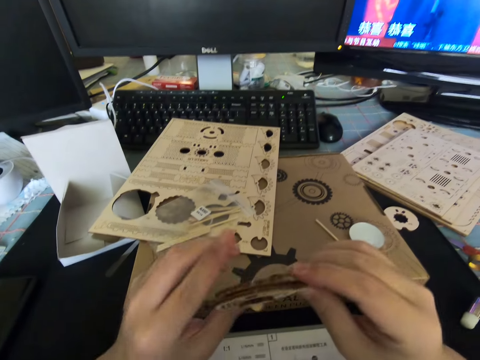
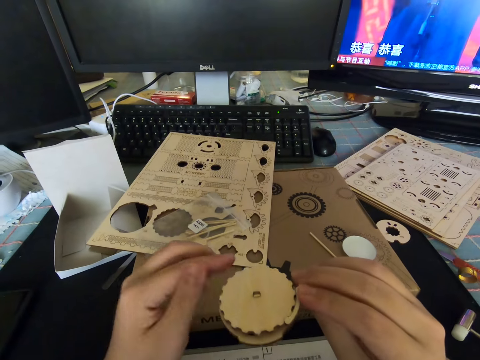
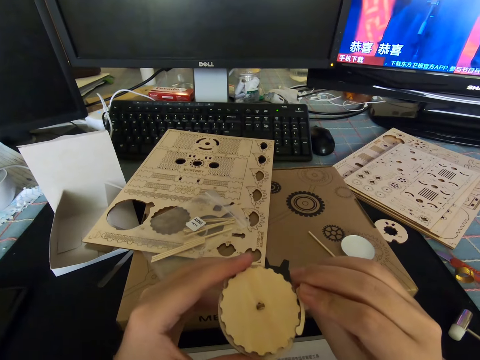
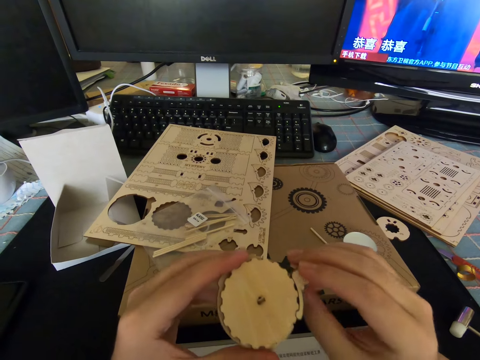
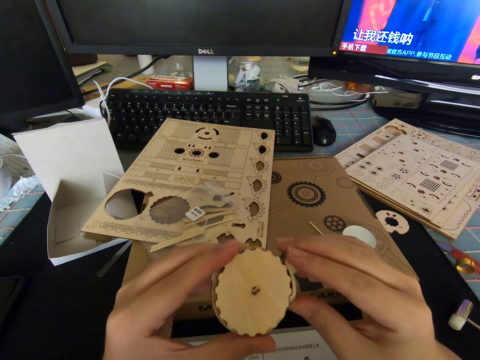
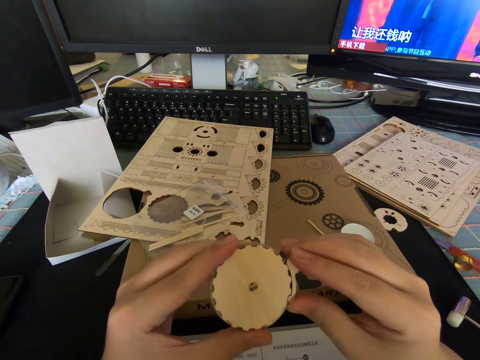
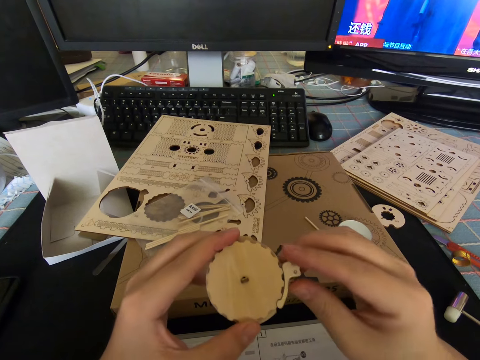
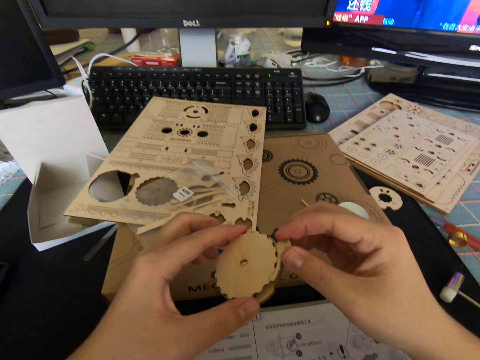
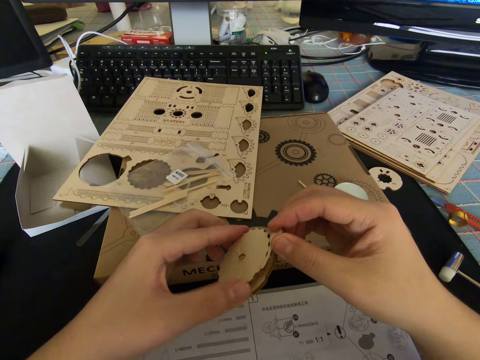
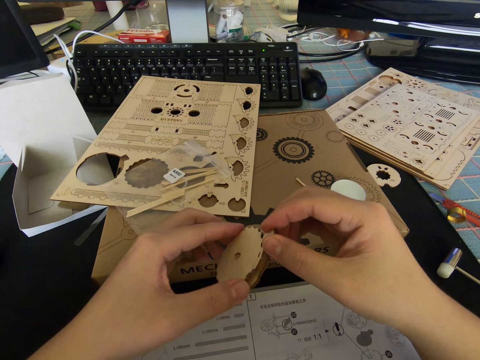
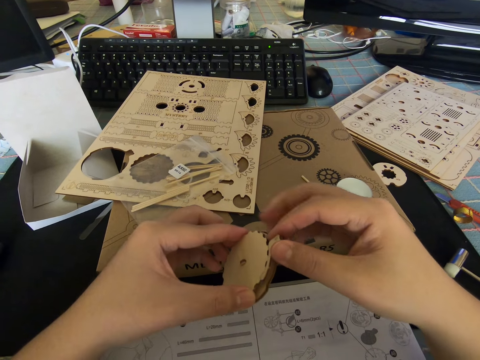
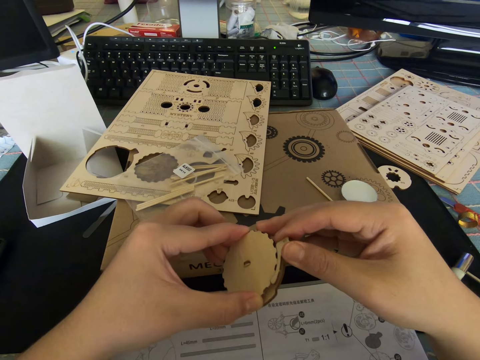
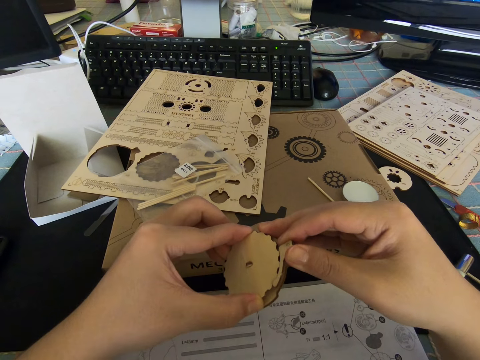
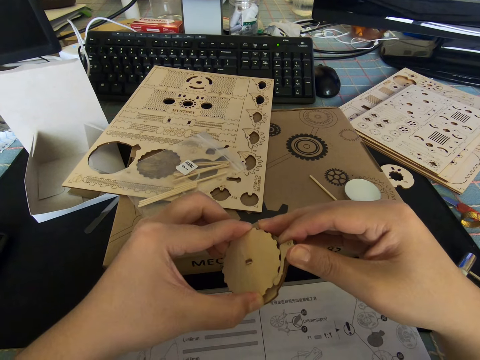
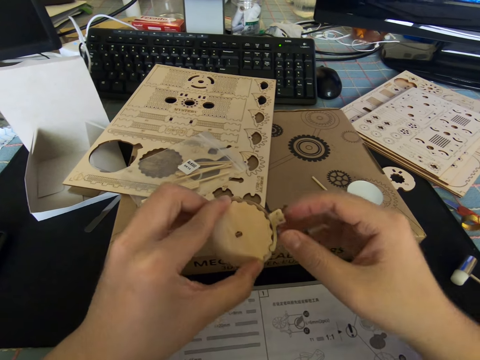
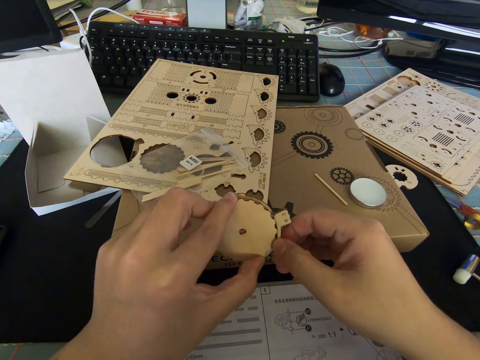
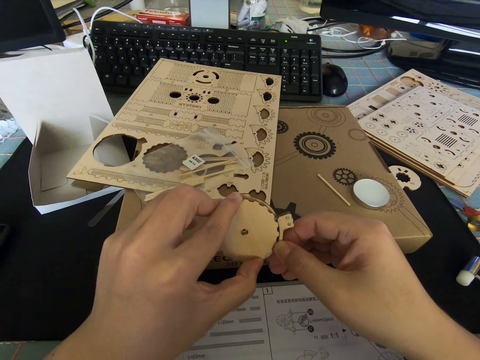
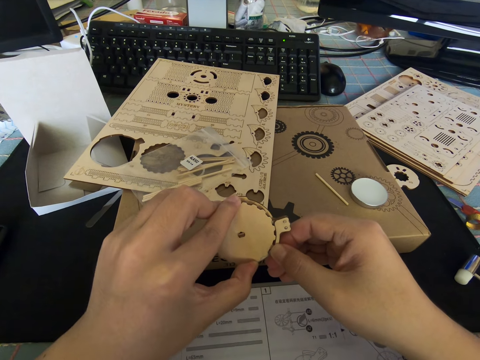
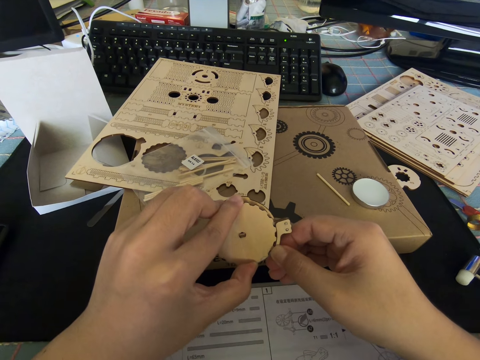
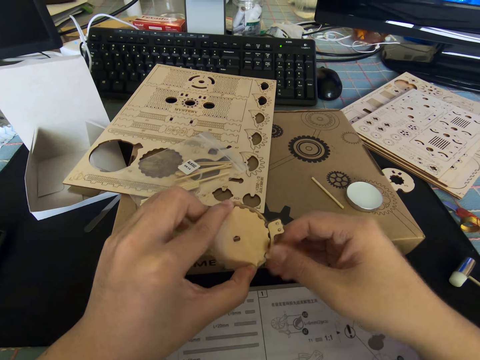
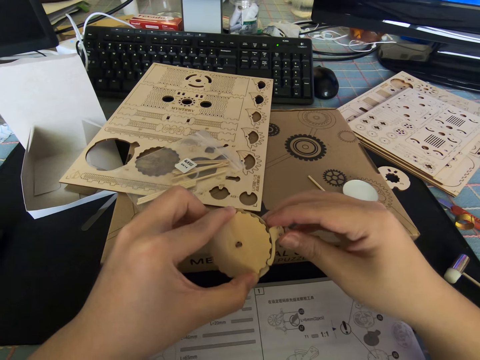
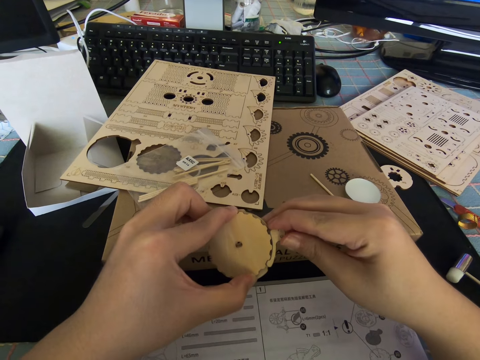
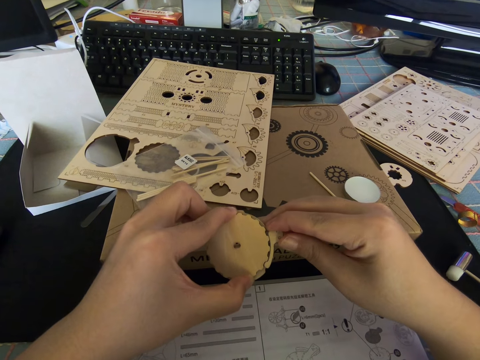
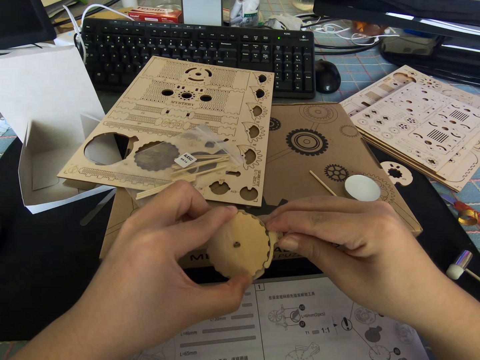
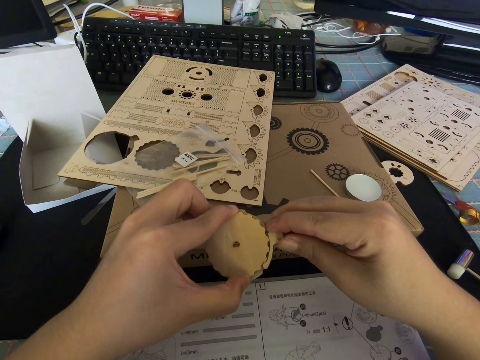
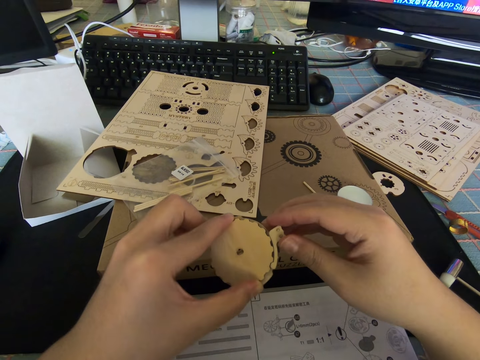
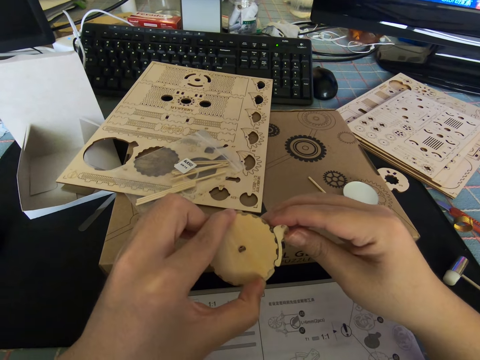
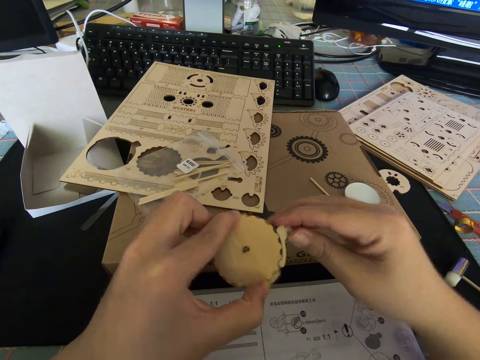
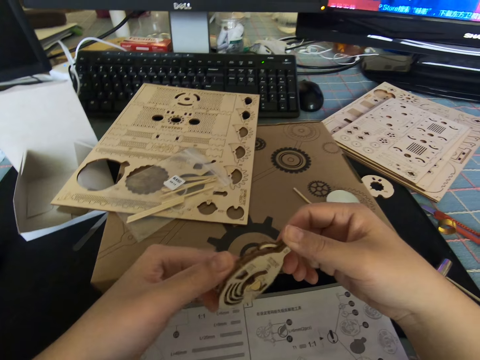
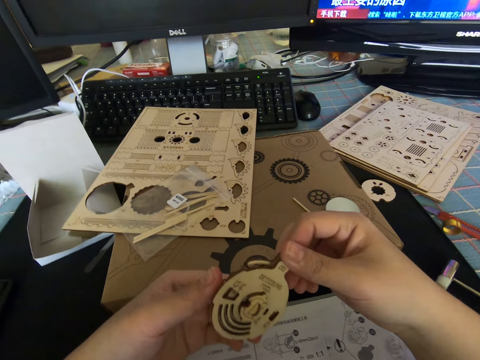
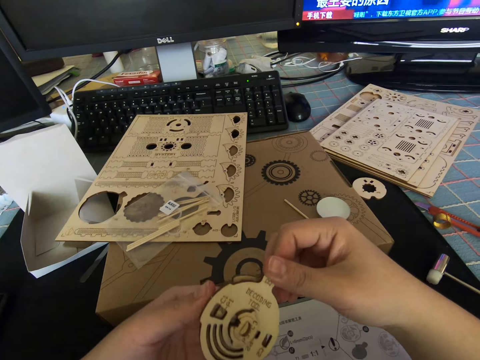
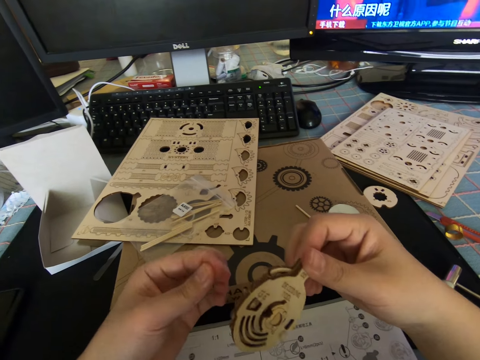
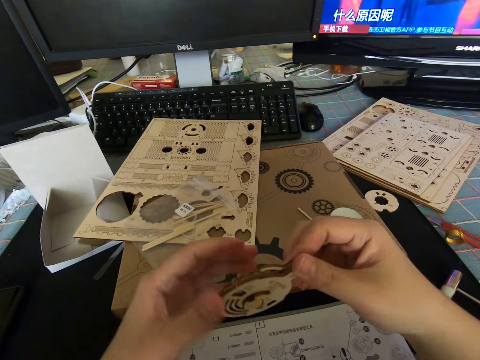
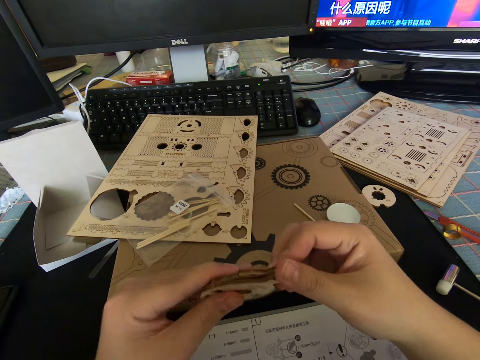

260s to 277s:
The camera wearer turns the cutout. He stares at the cutout. He pulls on a part of the cutout. He turns the cutout. He stares at the cutout. He lets go of the cutout. He rubs his fingers together. He holds the cutout with both his hands.

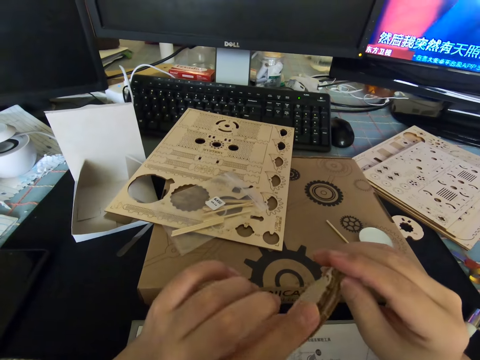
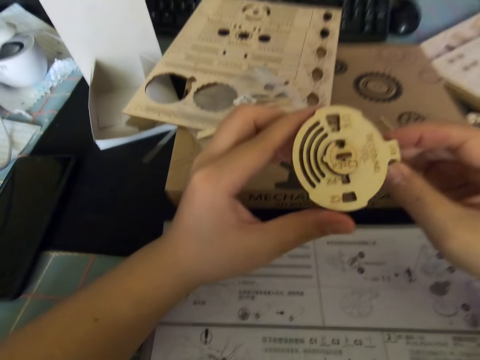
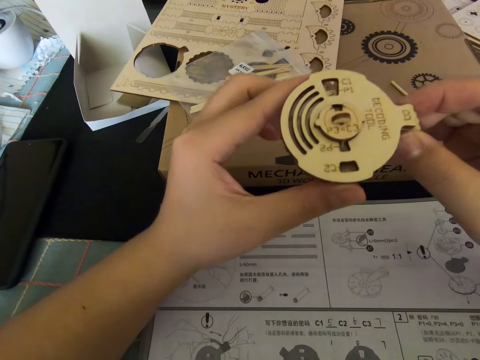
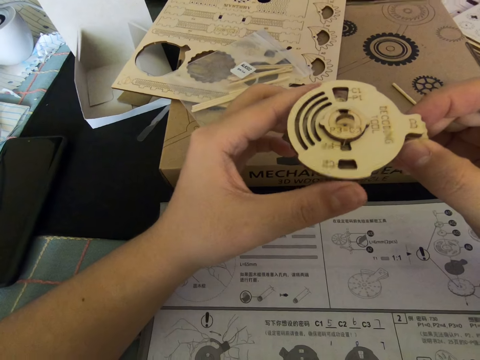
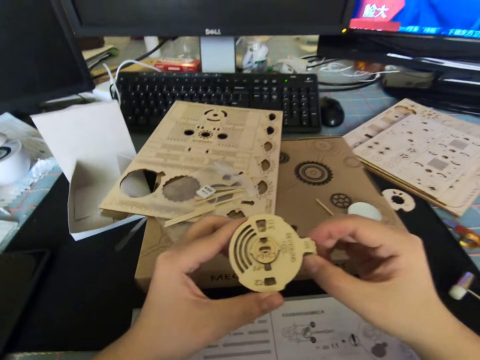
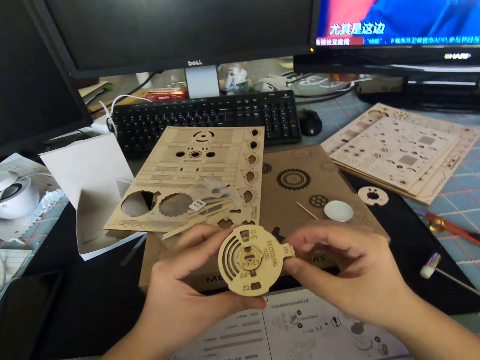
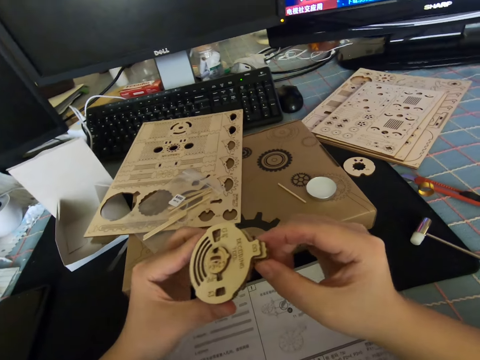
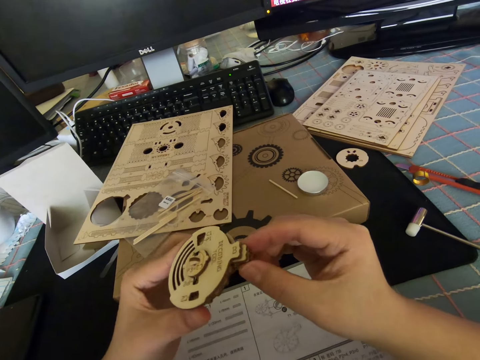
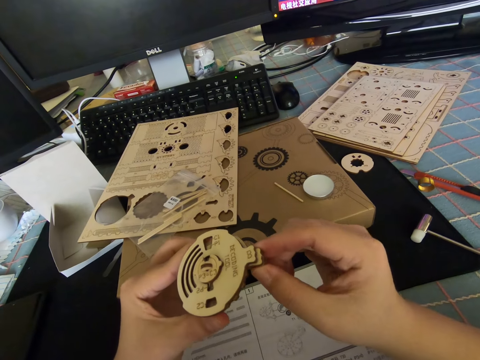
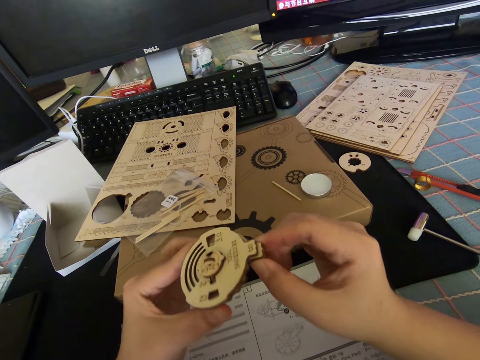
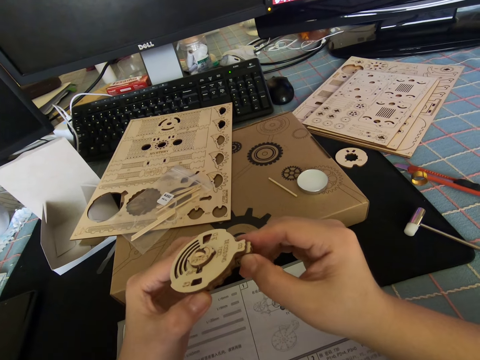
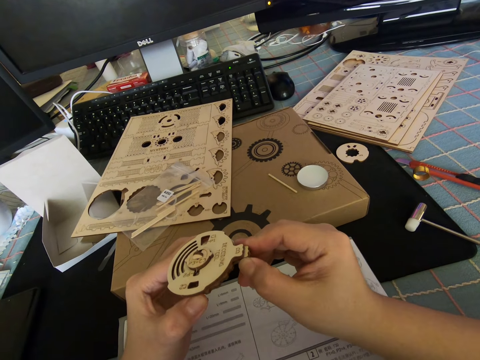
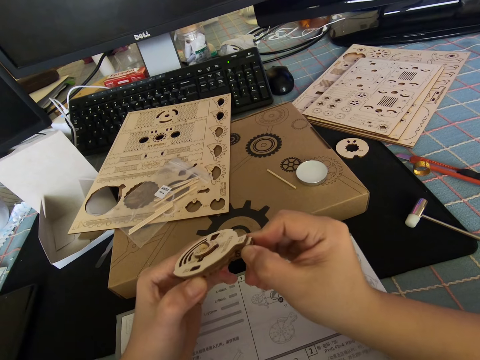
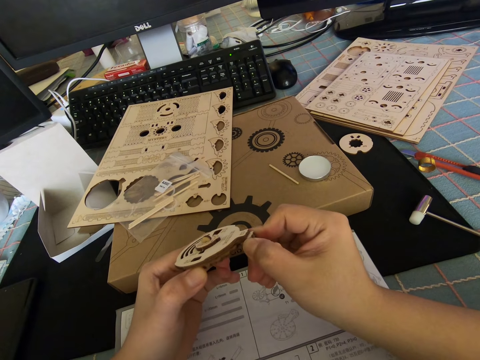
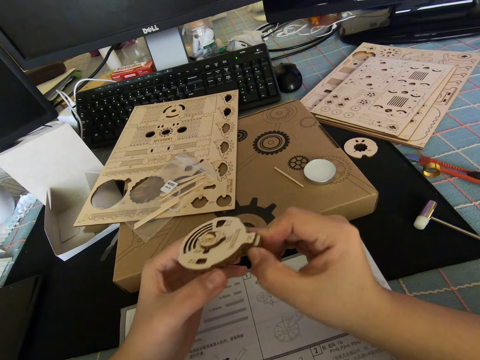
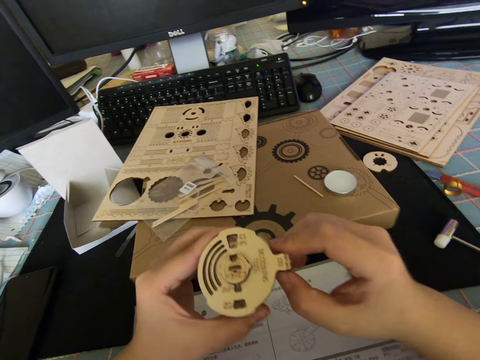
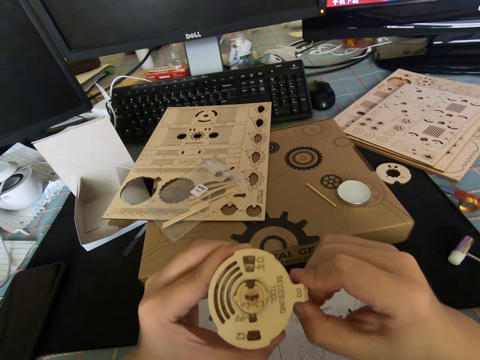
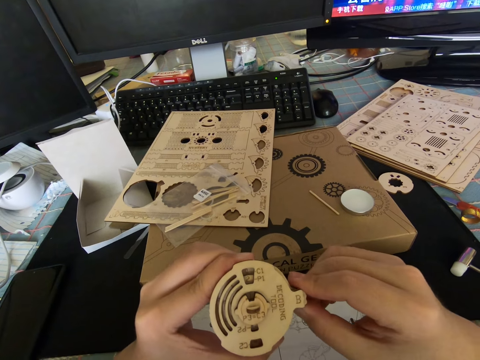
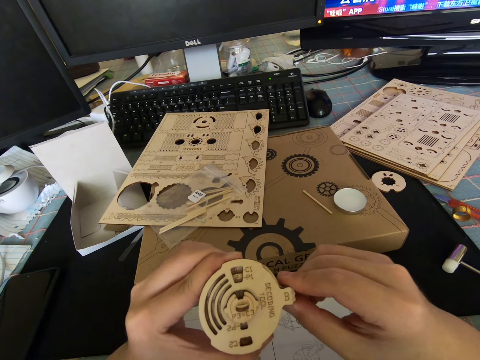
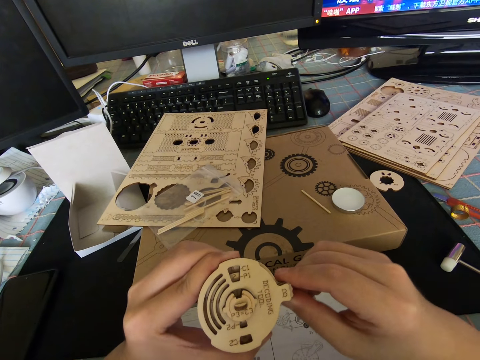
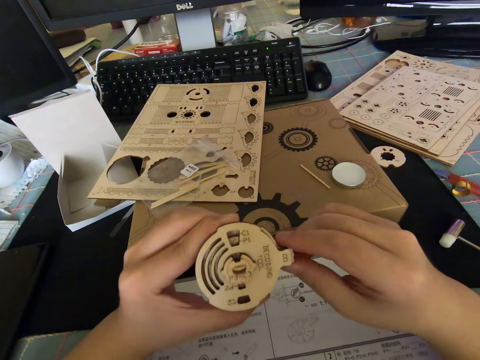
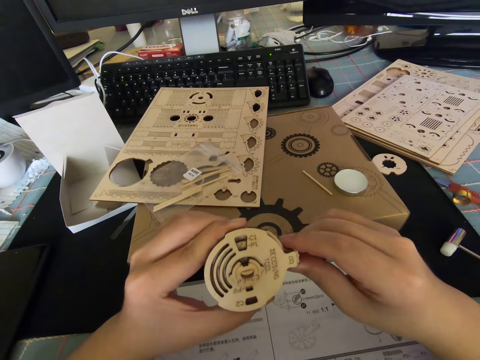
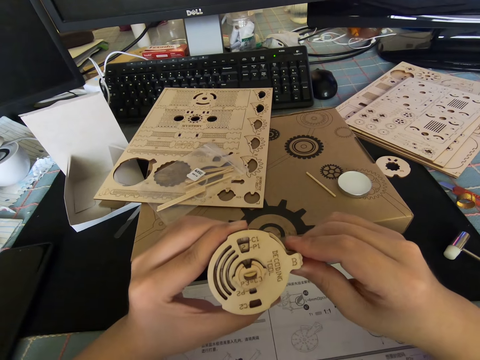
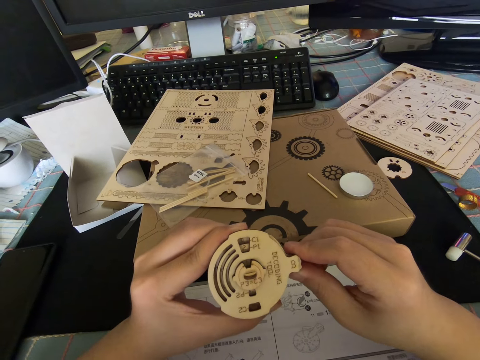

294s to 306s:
The camera wearer presses on a part of the cutout with his right hand.
